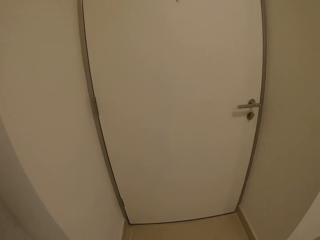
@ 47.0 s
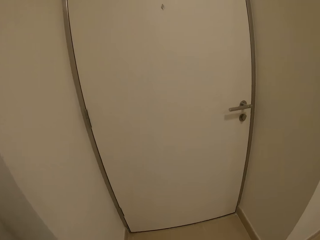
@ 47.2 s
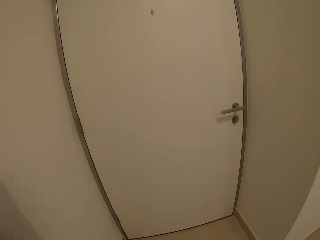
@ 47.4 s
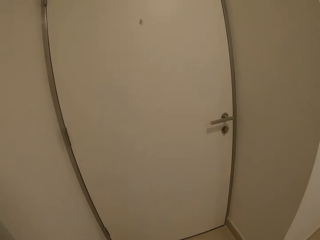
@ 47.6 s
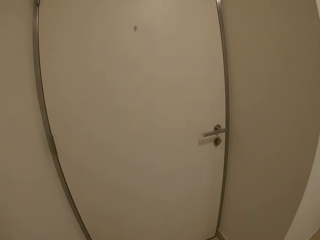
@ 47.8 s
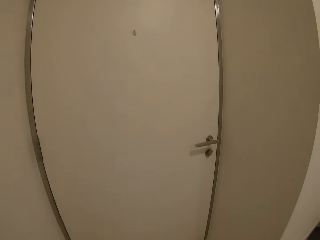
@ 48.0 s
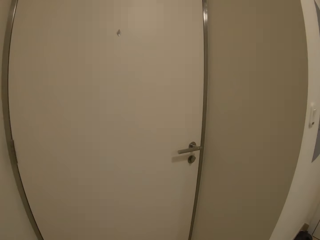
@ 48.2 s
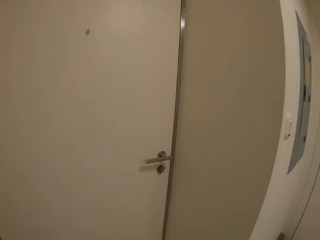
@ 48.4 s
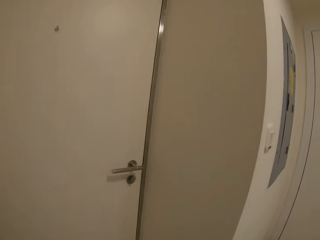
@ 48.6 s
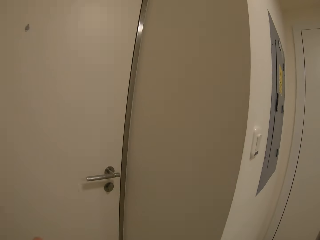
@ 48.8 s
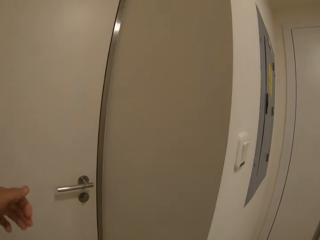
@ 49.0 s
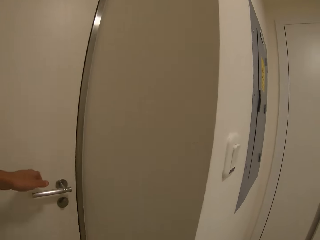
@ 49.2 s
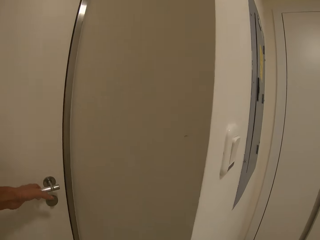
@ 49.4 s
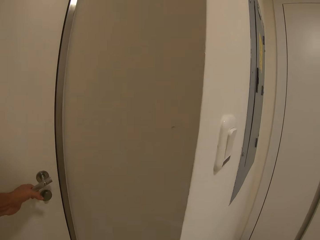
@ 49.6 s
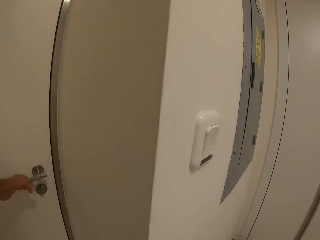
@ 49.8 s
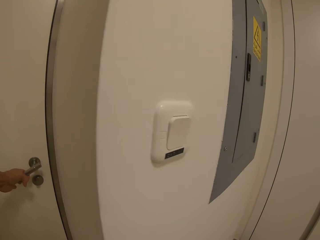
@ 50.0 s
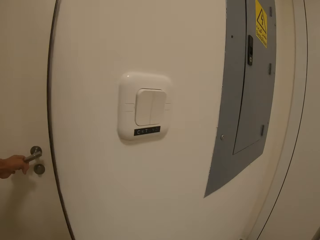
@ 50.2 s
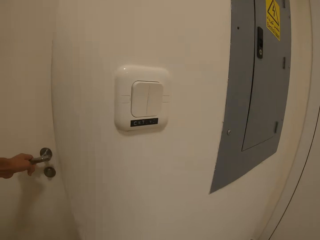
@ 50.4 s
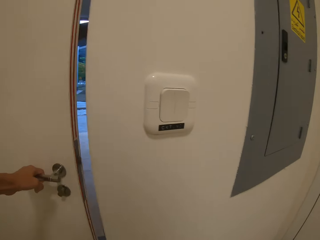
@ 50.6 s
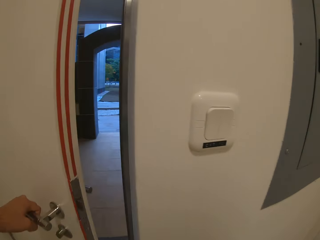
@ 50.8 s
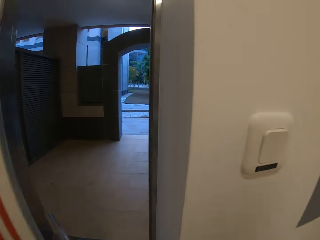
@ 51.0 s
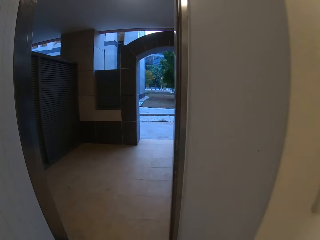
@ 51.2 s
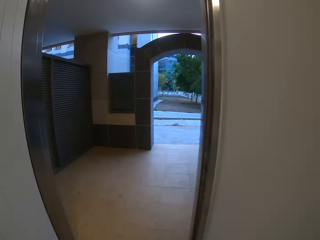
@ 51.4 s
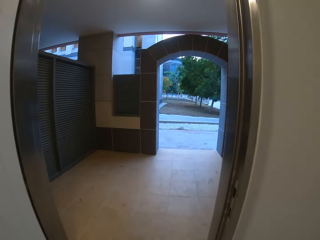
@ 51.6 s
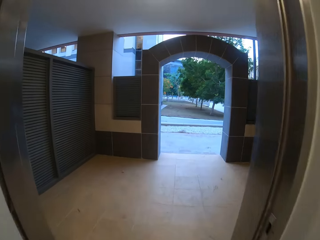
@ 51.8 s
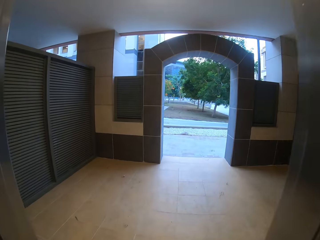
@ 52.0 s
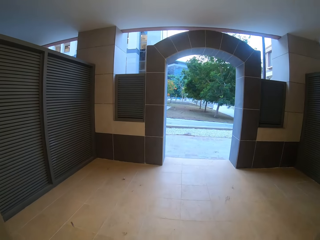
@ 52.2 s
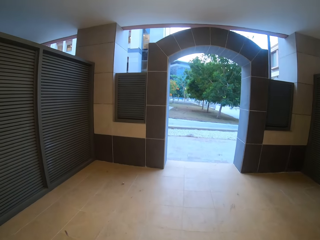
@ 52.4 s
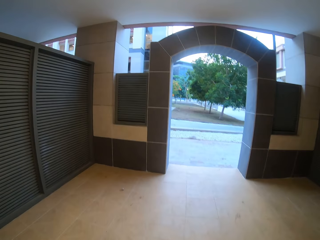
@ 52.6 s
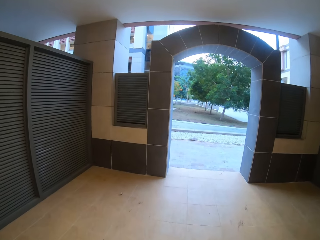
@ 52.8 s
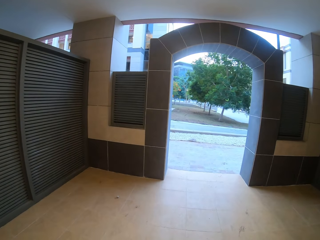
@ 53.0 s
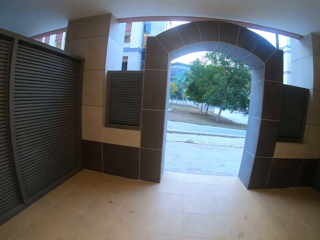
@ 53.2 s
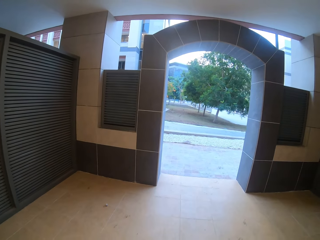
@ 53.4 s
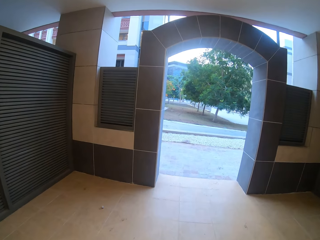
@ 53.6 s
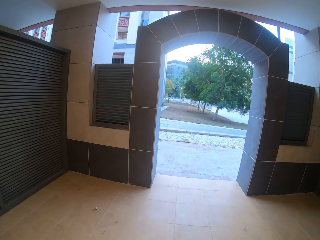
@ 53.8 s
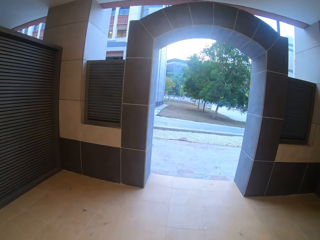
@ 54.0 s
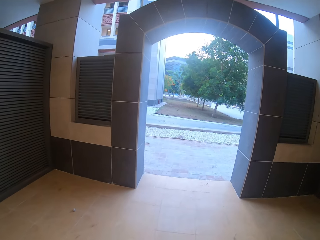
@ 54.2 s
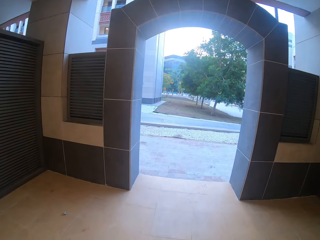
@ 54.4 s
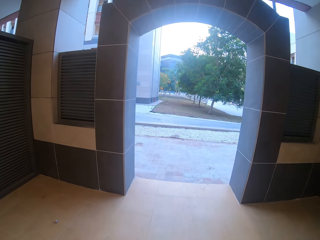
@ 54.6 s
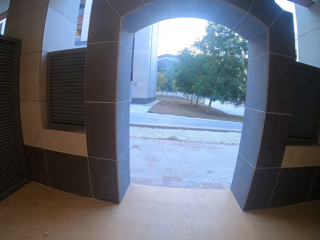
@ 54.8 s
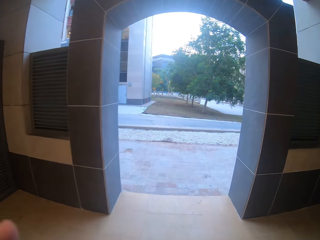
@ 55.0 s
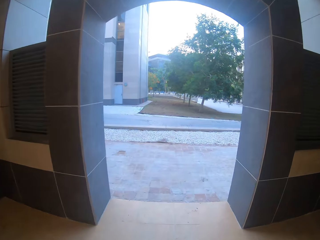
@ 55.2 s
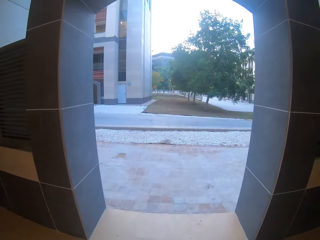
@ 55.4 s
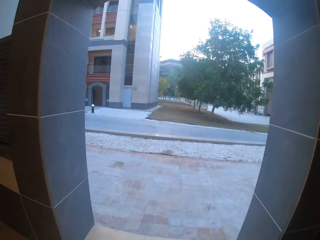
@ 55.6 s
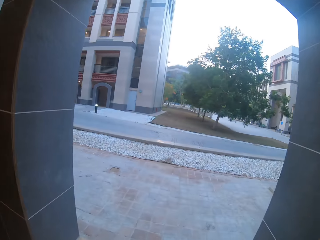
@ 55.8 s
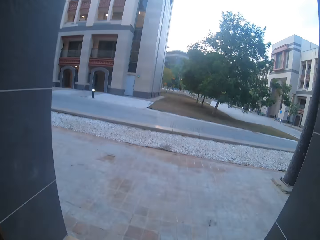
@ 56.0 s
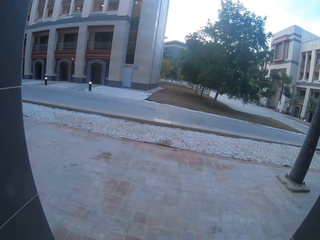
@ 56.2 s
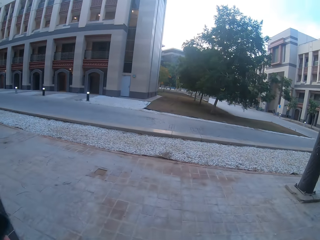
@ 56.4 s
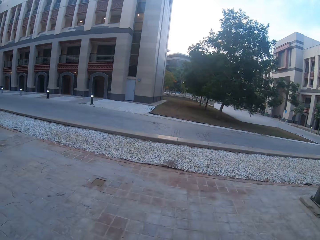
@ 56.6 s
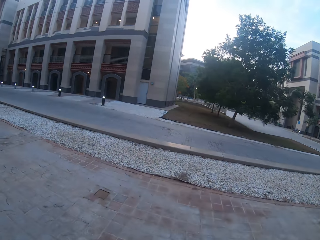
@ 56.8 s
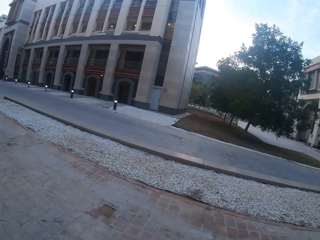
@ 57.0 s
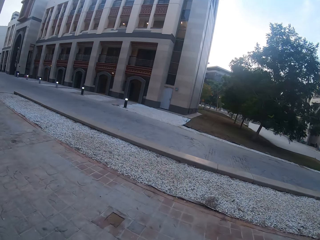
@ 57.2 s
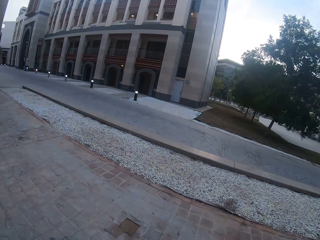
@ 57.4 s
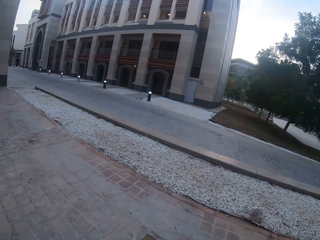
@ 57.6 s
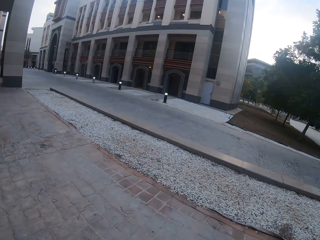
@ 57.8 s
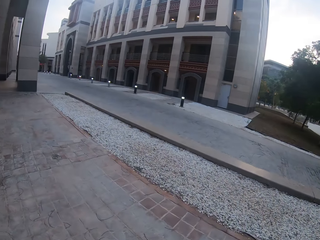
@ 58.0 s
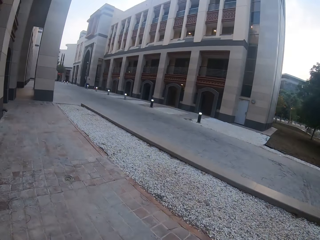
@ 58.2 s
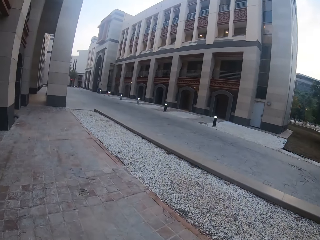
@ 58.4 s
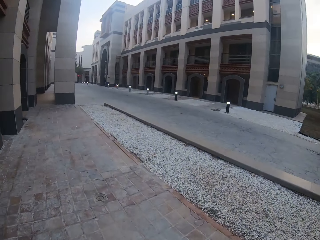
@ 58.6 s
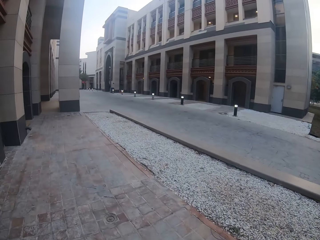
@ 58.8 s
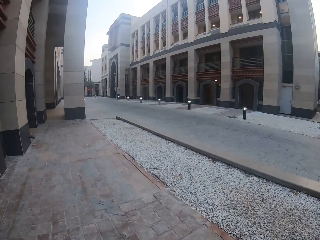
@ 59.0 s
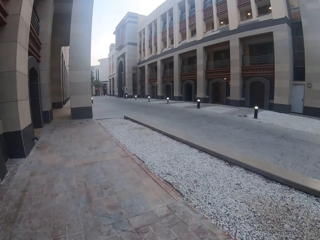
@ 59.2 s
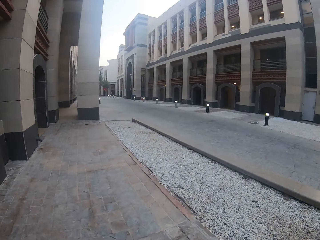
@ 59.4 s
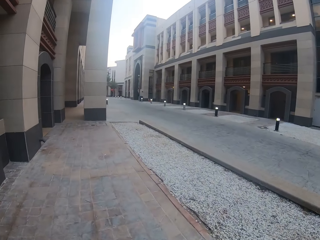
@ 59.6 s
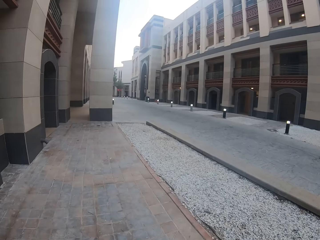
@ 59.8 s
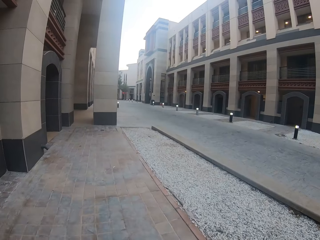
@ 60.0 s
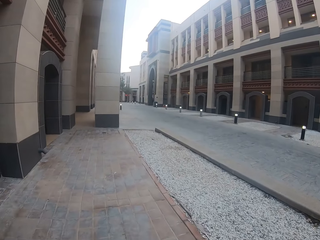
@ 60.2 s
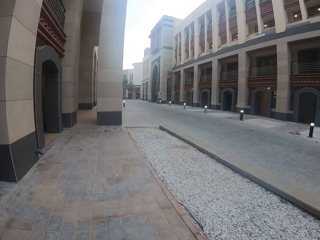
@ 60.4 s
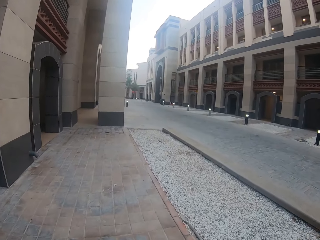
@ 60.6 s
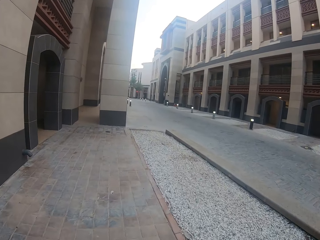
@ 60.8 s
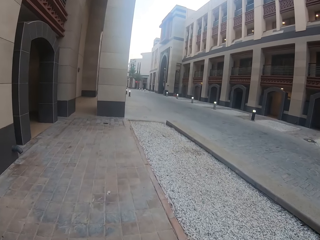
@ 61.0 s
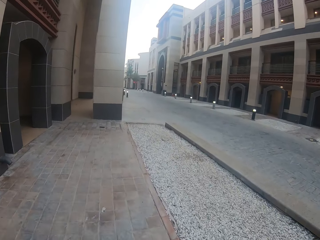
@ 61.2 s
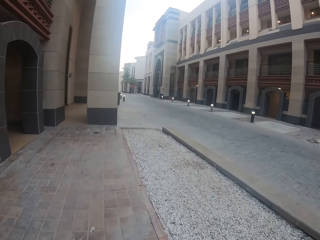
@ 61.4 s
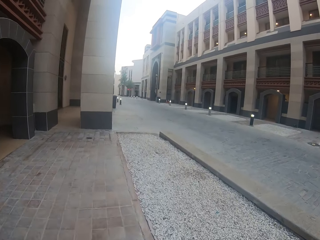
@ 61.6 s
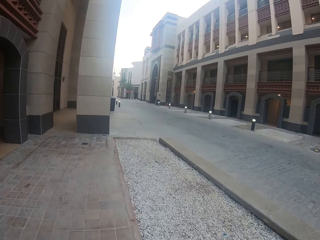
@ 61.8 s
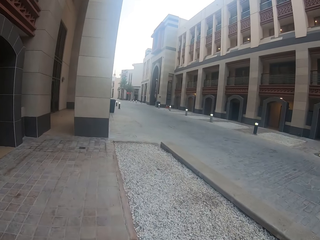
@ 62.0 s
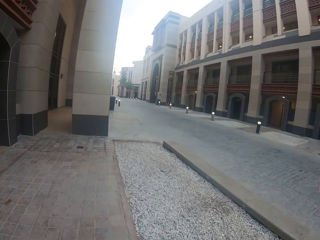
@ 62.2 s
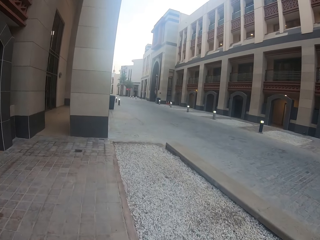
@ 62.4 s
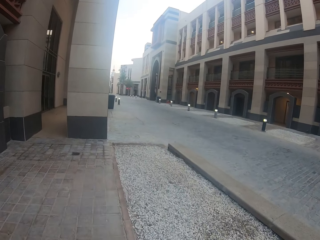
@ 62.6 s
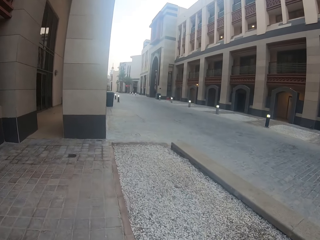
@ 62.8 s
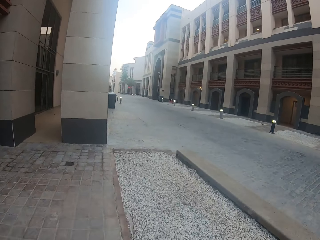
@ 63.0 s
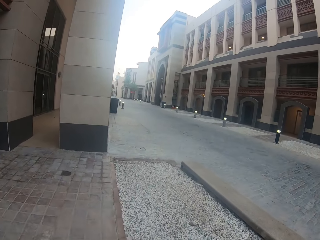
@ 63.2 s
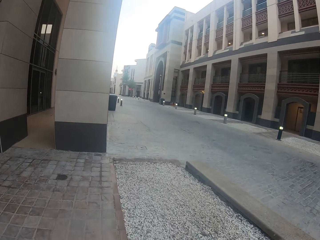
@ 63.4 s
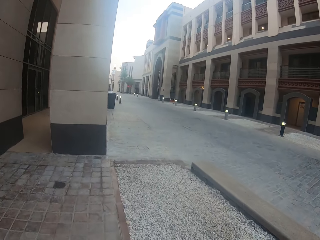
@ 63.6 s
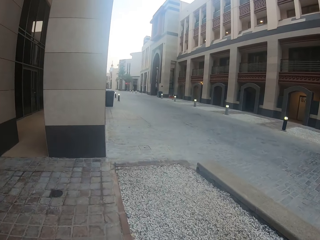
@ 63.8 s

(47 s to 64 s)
The camera wearer opens the door with the left hand. They walk out of the house. They walk along the building.

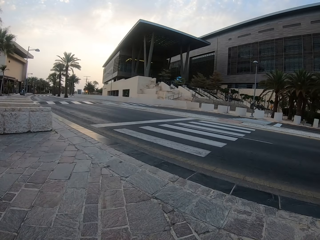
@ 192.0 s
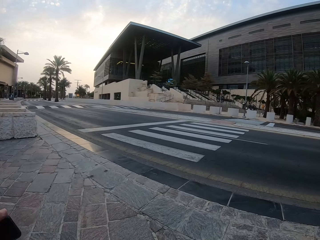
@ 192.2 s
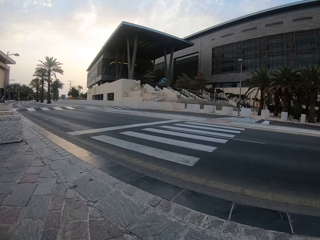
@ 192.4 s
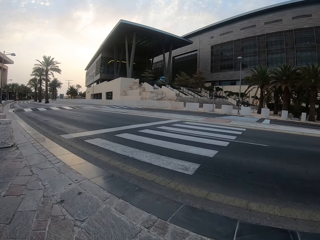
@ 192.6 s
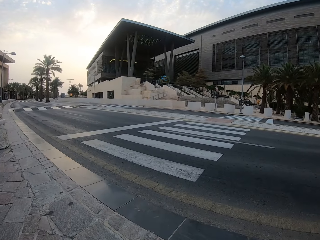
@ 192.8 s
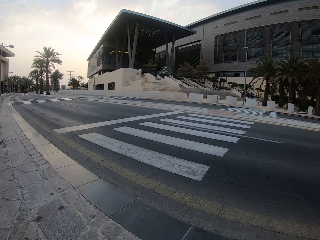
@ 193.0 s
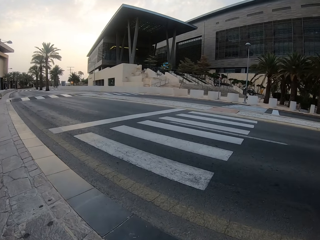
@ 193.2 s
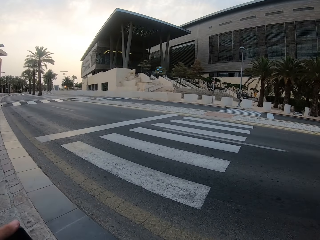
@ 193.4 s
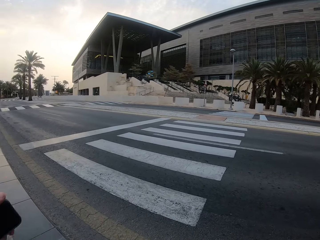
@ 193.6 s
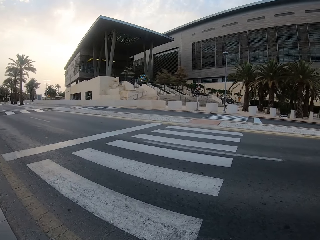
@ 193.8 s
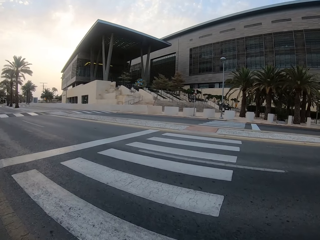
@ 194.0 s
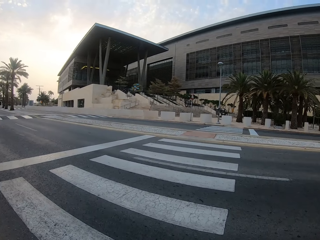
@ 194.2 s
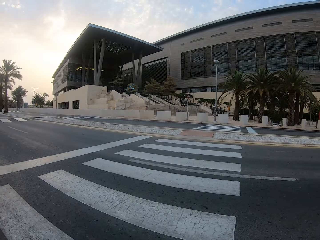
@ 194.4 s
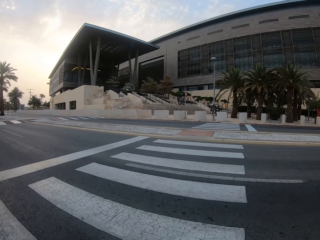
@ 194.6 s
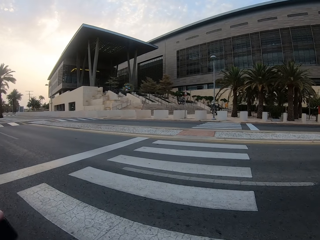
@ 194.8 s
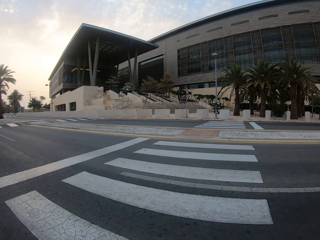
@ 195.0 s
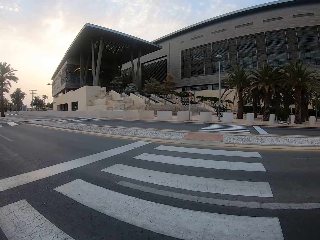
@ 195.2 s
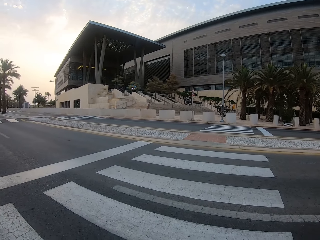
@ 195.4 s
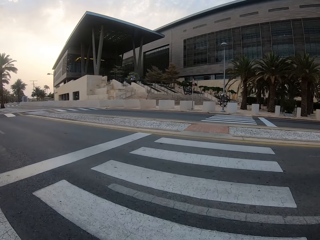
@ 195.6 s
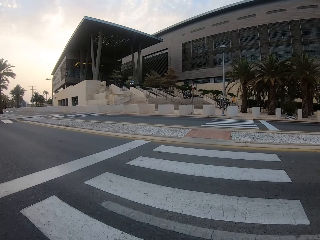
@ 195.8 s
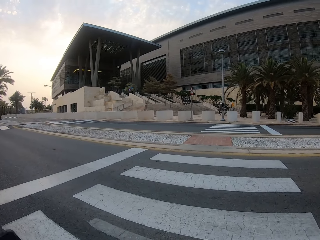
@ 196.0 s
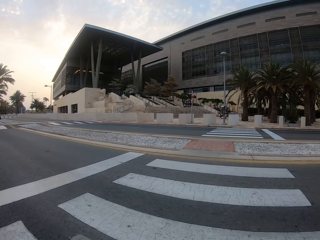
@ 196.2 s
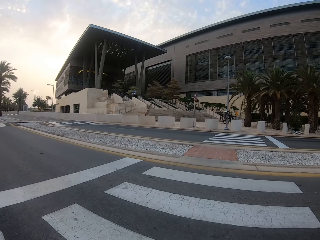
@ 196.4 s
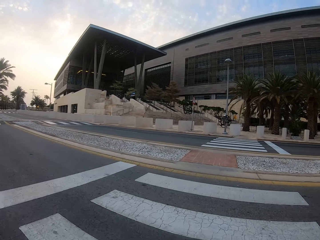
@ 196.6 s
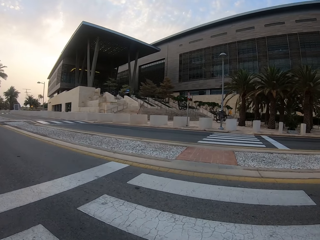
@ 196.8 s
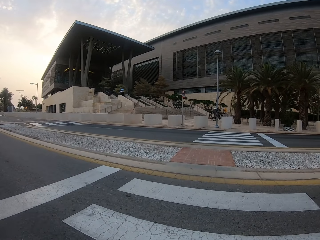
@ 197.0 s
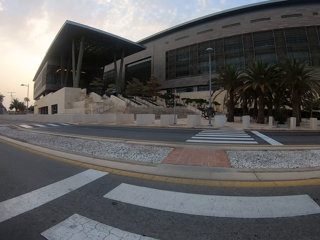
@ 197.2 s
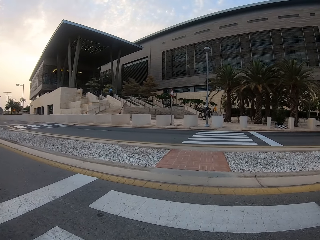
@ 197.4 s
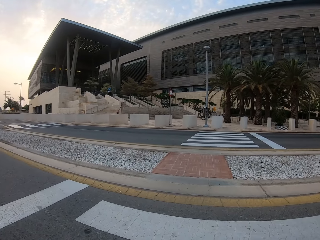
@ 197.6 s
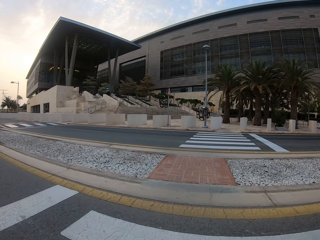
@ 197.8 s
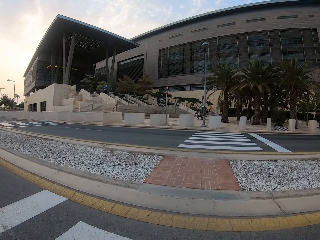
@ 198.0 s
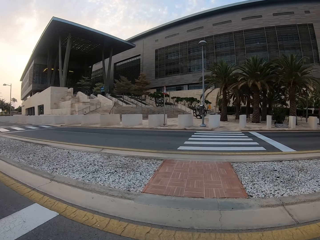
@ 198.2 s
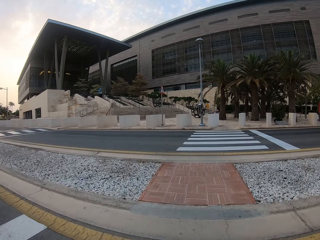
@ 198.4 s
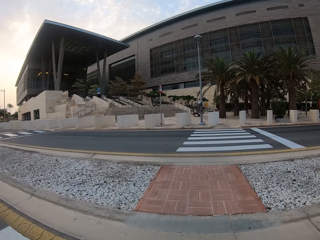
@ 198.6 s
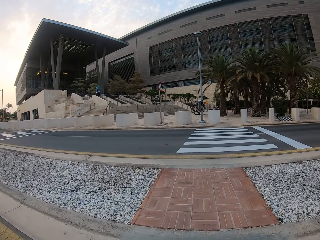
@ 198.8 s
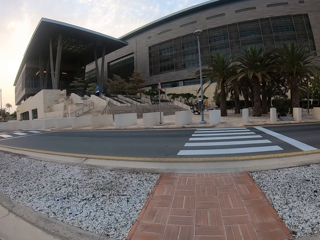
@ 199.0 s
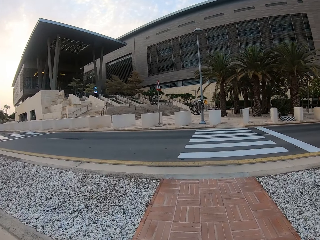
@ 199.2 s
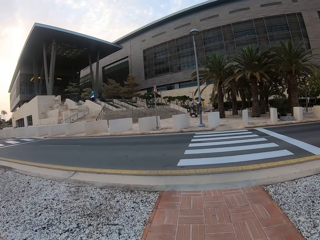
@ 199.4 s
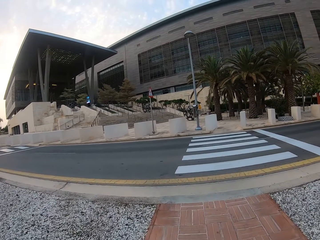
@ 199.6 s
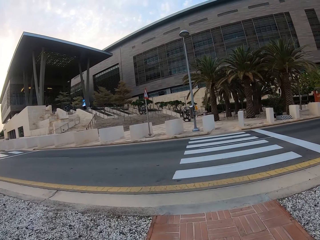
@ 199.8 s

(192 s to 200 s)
The camera wearer crosses the driveway.
